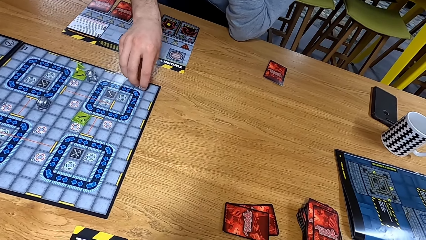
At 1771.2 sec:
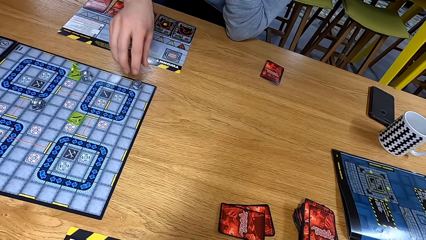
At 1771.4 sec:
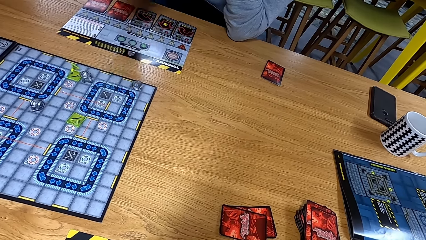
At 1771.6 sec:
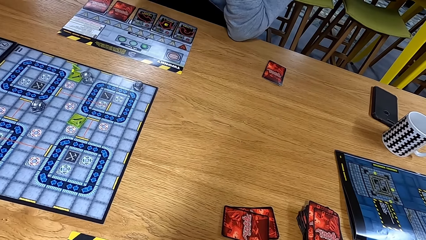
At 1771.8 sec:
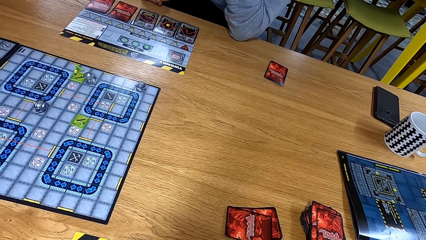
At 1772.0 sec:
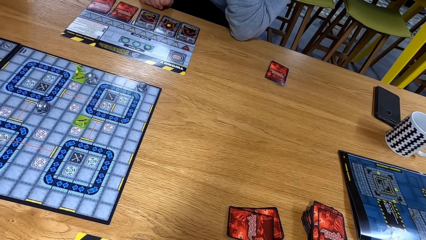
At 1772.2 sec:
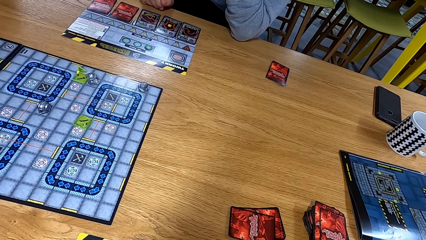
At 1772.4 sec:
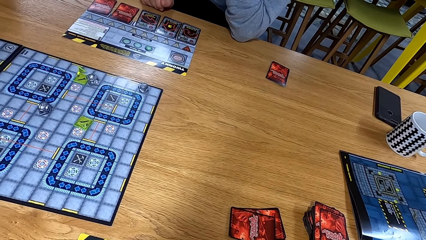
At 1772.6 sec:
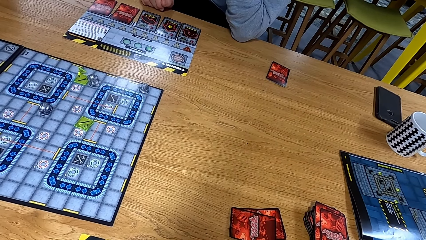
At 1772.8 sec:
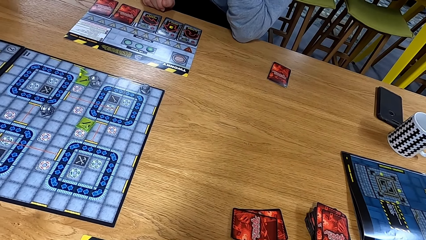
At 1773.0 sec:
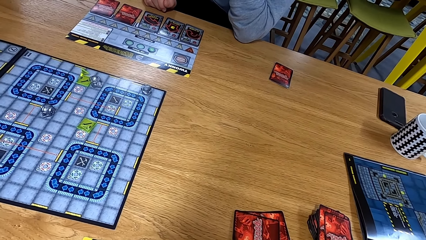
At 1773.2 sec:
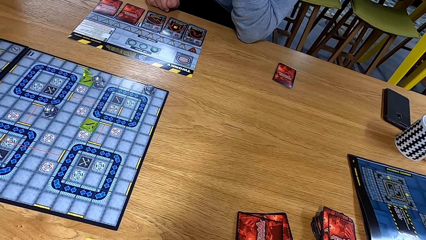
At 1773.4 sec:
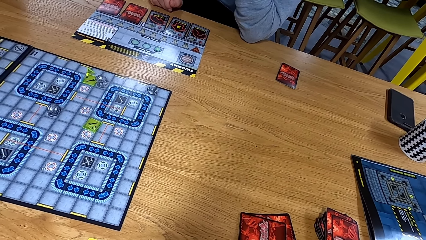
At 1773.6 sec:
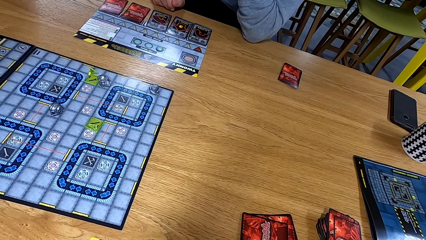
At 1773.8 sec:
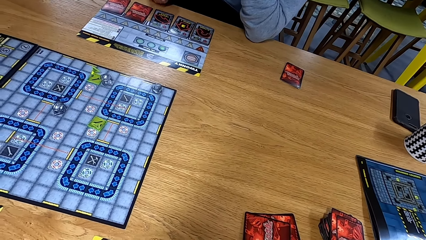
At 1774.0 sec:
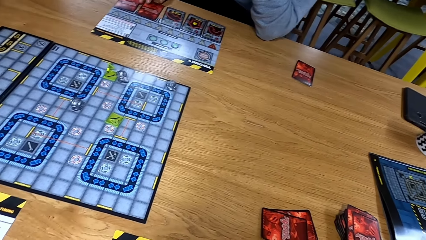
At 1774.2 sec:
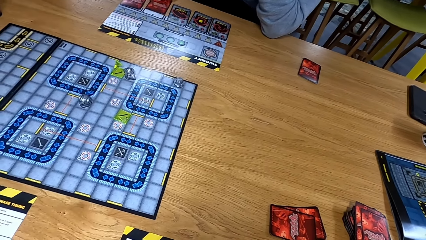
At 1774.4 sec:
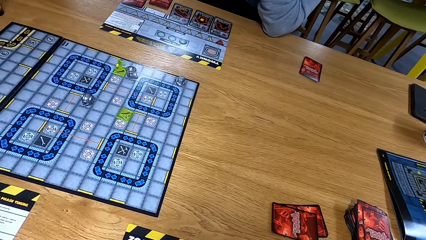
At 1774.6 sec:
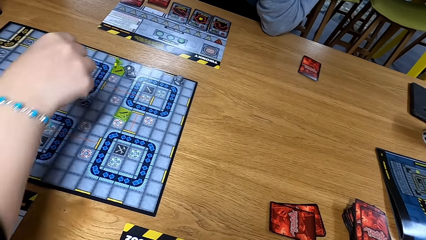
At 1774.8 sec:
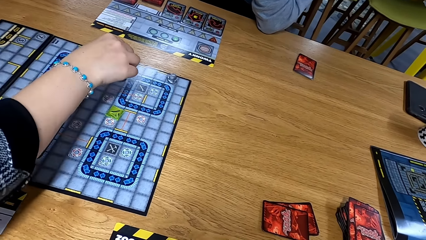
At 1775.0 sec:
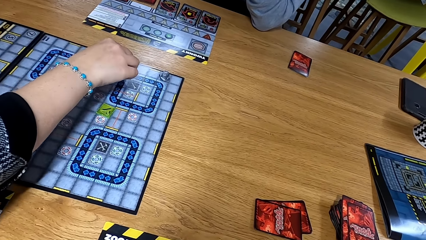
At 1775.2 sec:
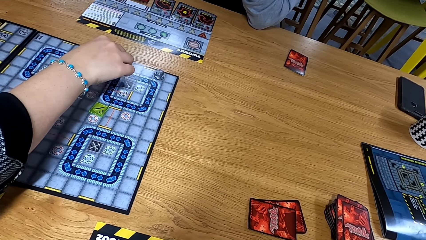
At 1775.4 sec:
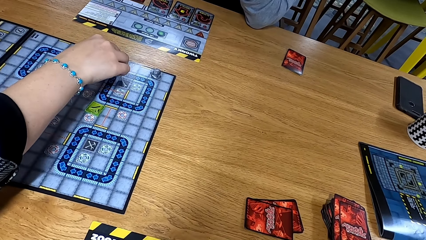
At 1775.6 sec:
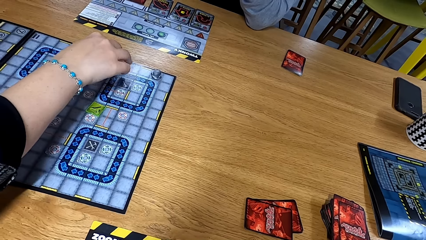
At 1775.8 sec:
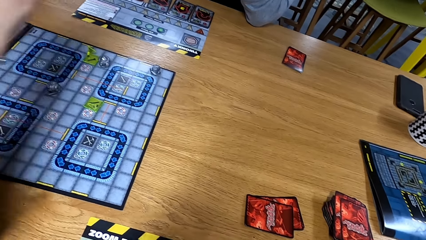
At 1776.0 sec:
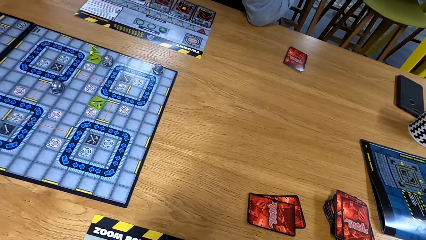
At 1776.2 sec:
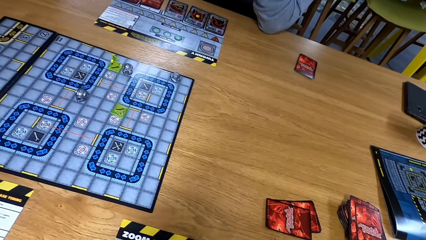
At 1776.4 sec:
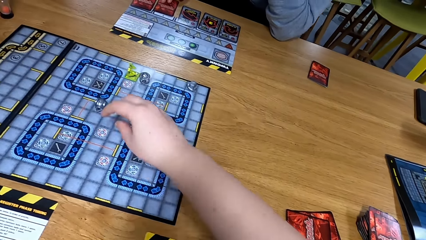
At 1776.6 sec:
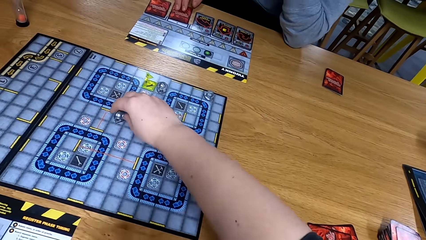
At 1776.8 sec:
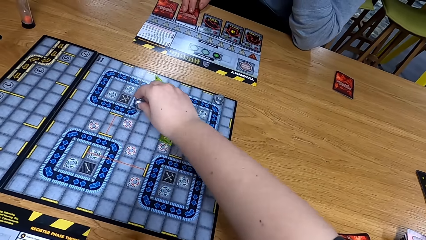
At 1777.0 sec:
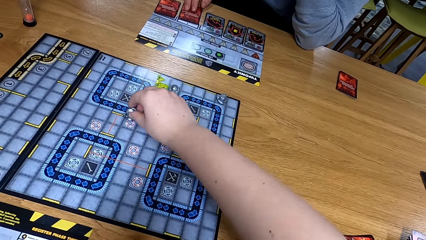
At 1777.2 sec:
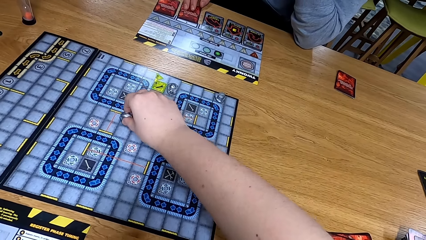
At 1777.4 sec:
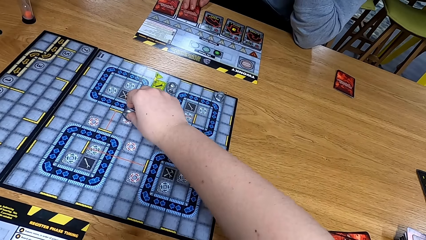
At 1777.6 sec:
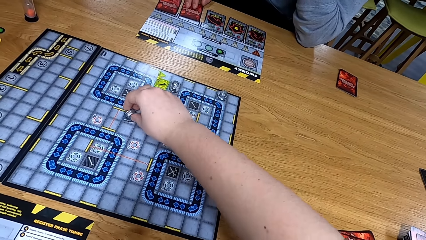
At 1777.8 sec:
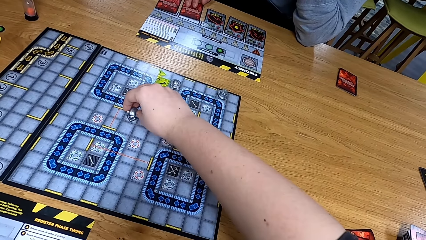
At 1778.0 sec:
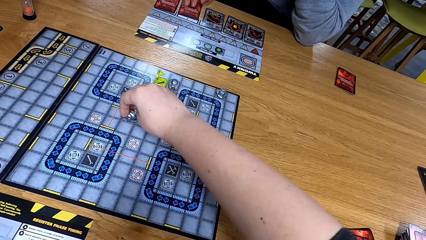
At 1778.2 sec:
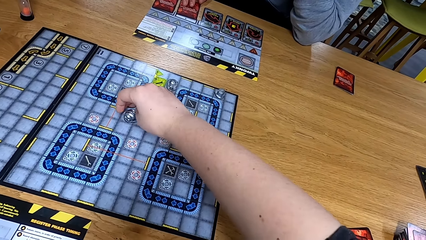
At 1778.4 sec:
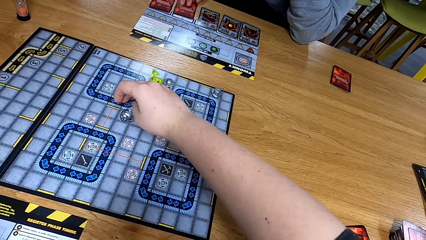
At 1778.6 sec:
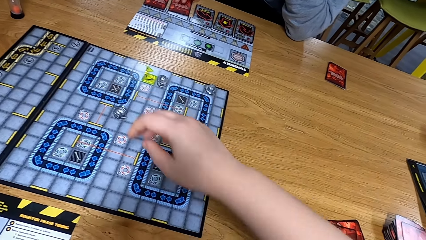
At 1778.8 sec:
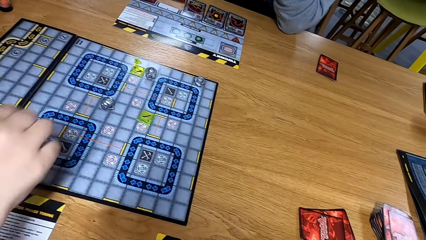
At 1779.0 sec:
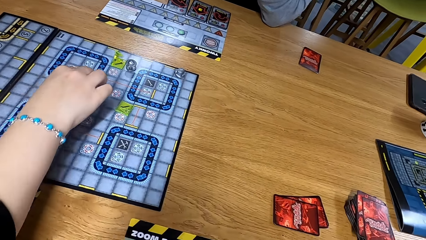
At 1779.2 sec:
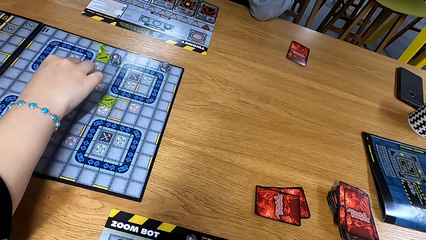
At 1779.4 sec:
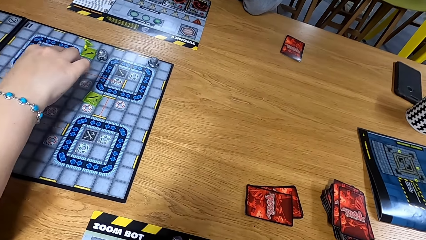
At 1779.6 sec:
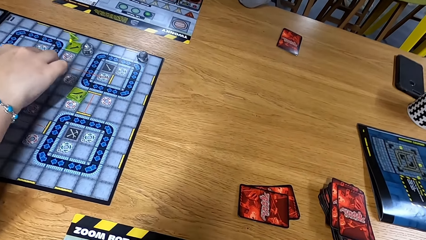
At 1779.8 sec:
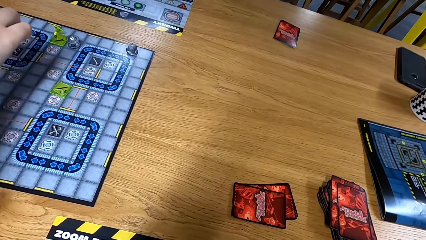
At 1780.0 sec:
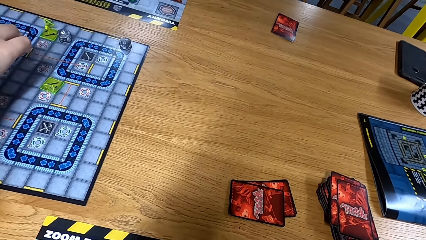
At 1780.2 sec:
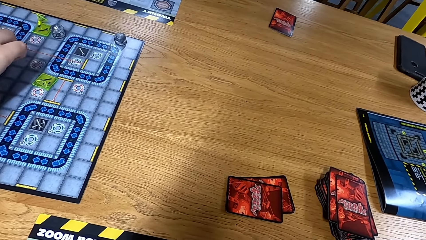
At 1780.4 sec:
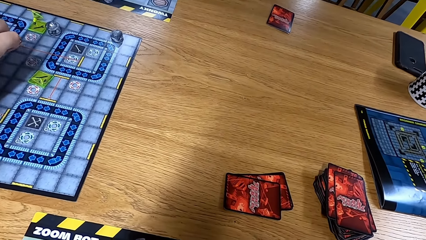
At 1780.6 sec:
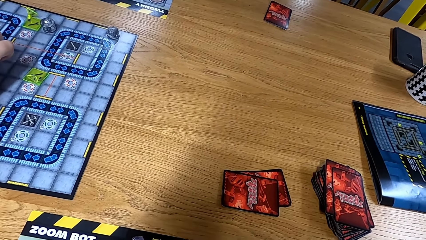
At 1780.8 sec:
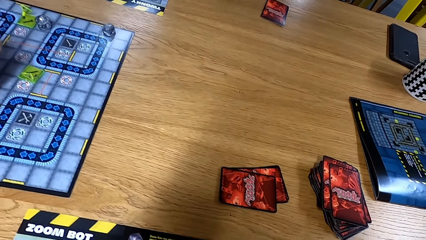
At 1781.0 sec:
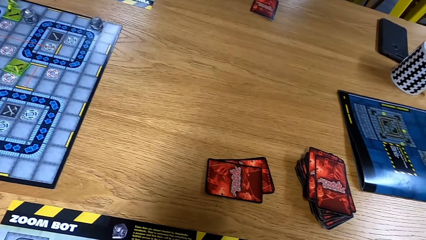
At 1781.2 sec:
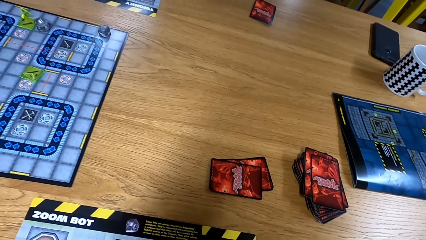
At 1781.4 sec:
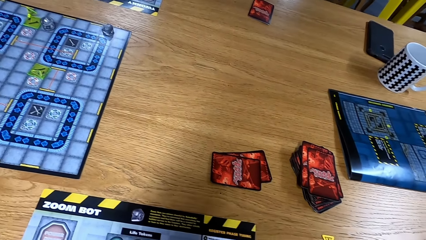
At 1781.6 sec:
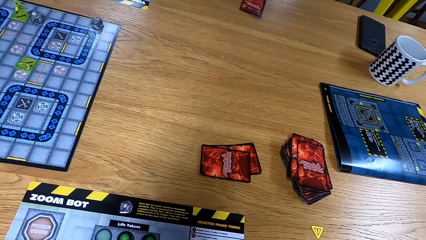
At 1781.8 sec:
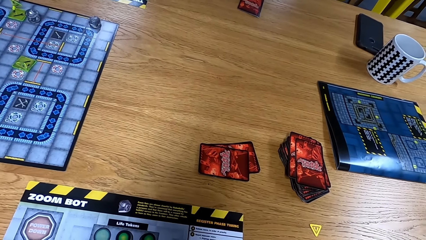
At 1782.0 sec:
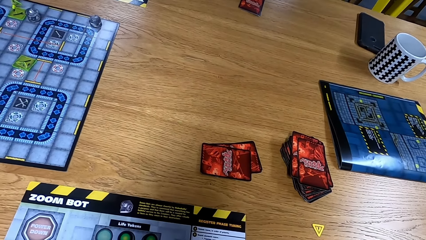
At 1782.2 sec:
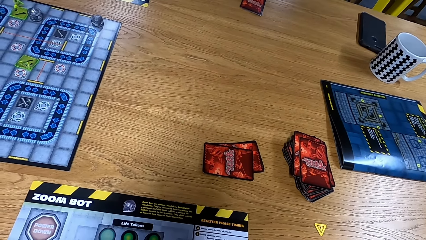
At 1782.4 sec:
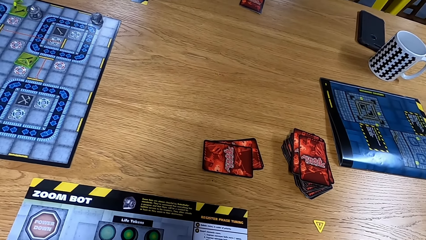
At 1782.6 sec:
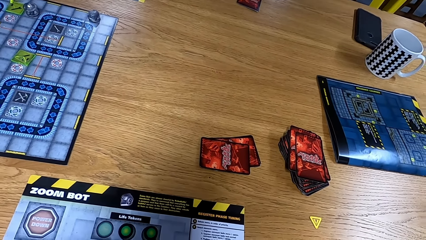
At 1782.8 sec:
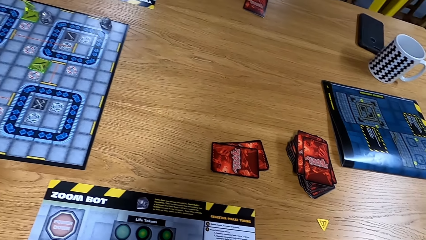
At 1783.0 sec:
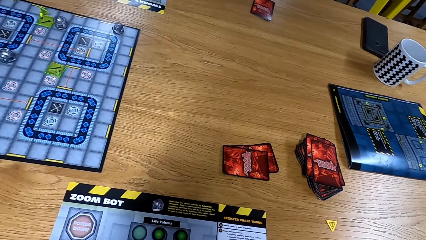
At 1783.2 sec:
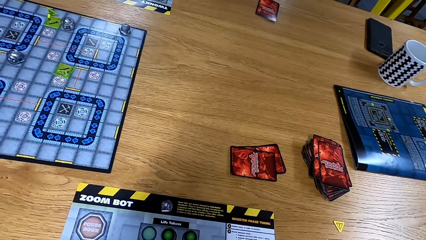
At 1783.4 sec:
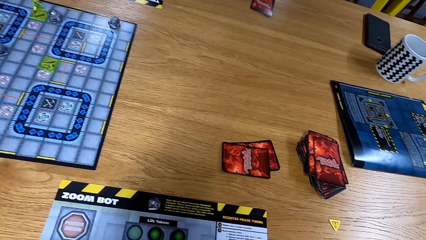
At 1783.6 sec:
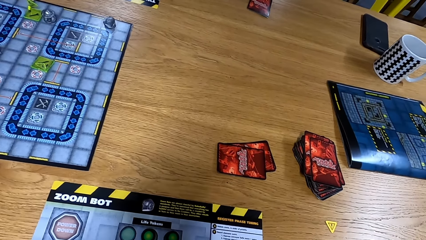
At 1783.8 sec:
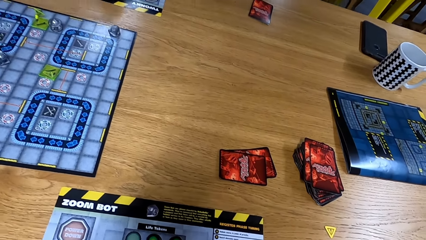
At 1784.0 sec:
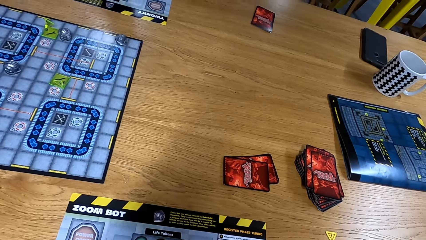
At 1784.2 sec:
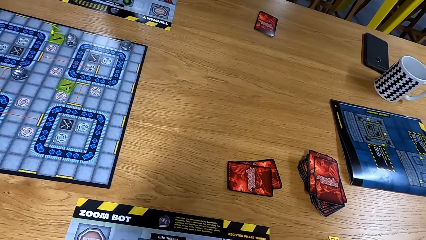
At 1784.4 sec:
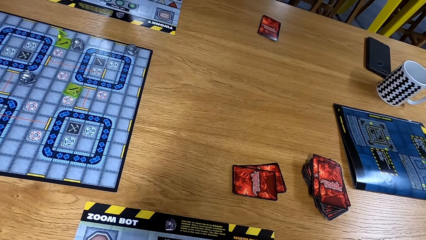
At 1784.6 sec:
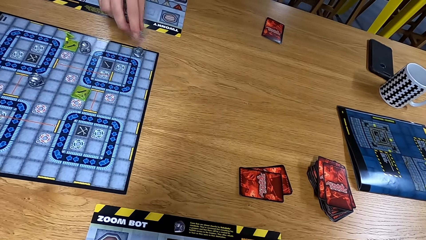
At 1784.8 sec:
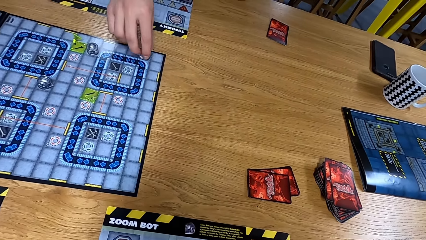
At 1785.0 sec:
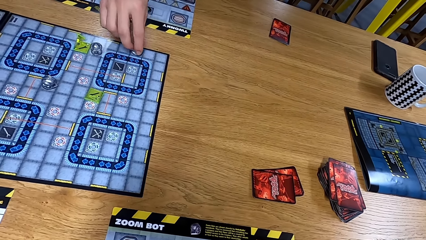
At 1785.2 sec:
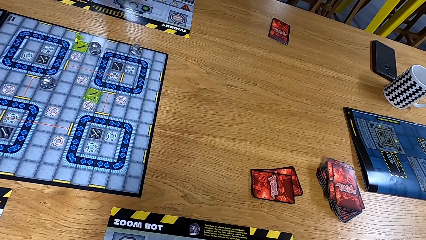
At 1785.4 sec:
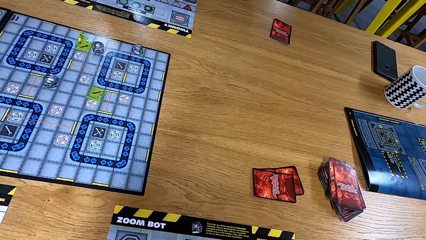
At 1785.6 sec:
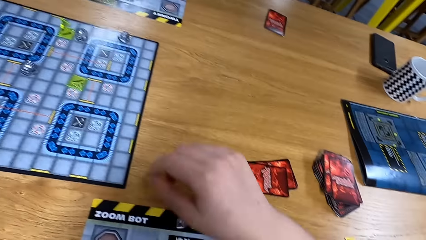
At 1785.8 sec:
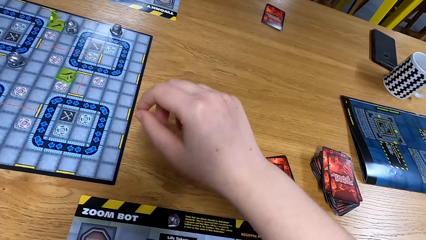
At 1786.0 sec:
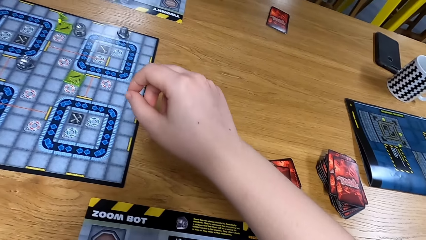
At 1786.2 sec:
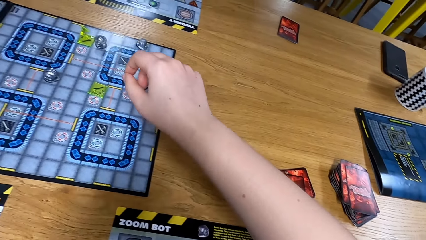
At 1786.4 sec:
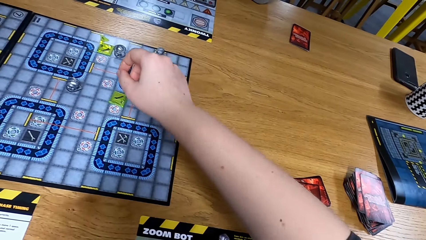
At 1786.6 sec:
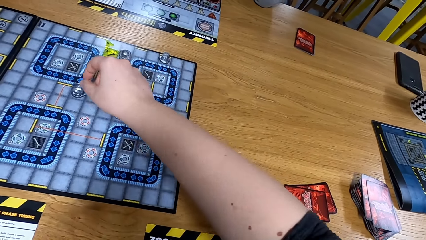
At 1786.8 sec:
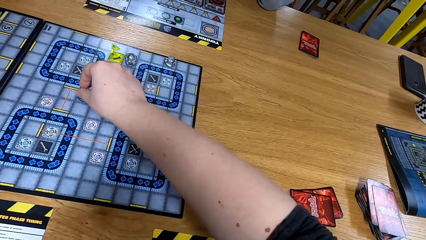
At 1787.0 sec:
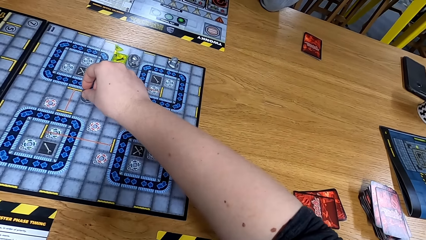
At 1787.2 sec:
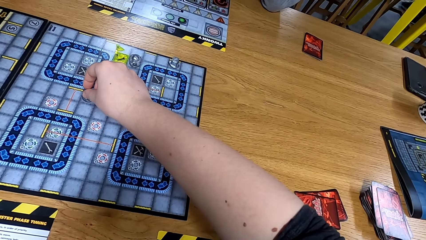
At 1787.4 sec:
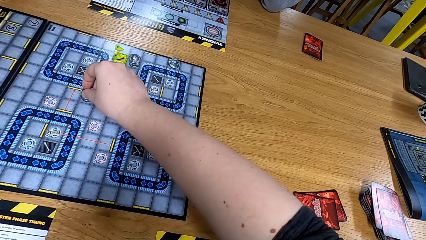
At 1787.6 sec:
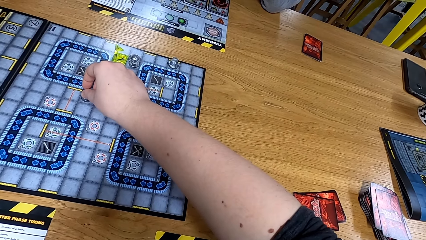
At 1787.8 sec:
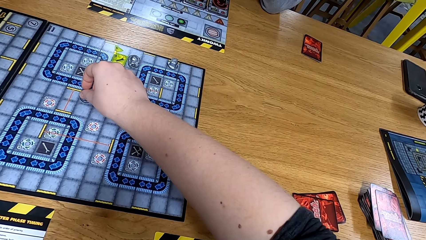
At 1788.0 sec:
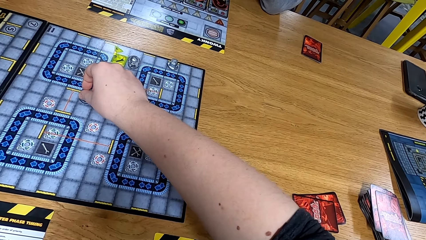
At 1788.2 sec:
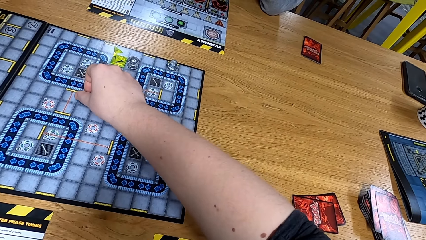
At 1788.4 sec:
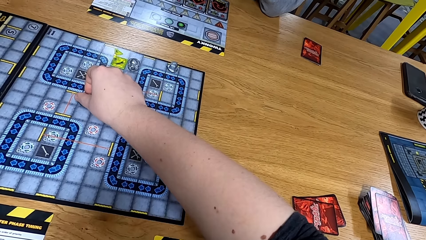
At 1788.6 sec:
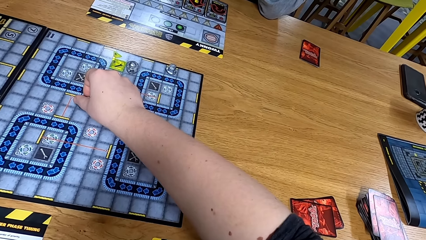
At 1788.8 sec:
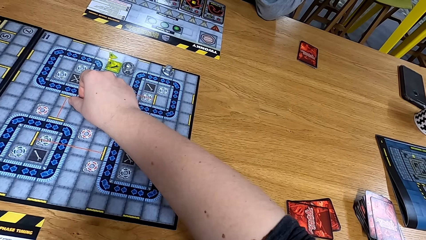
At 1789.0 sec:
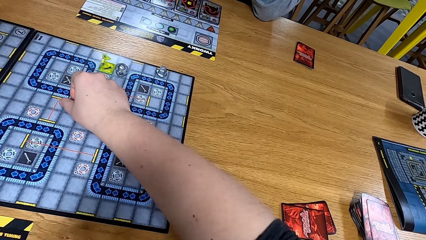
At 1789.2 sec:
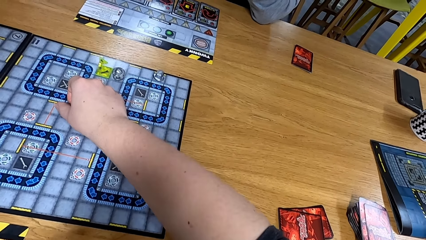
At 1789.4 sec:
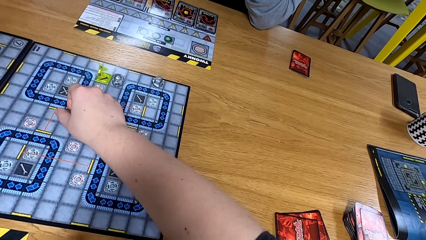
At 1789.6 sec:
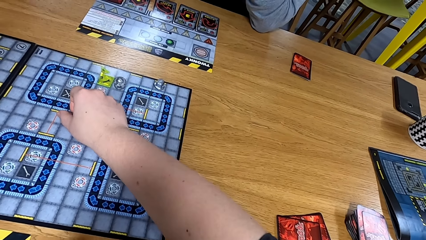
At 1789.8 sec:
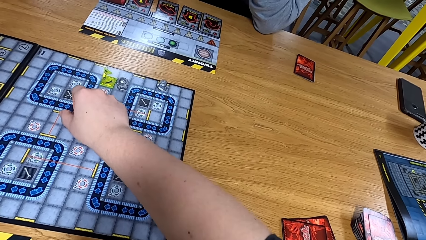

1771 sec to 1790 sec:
A man moves dice. Another man moves the dice. The camera wearer moves the dice. The other man moves the dice. The first man moves the dice. The camera wearer moves the dice.
